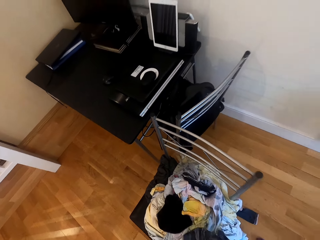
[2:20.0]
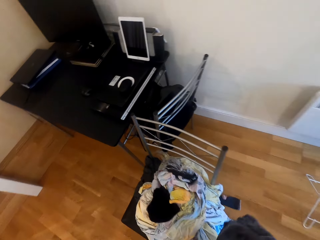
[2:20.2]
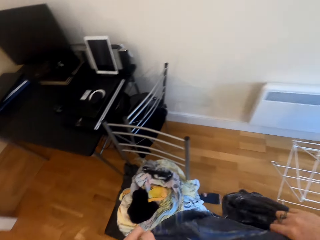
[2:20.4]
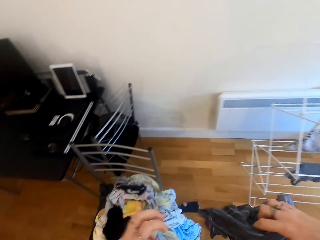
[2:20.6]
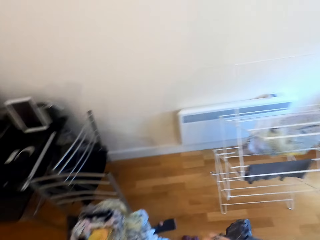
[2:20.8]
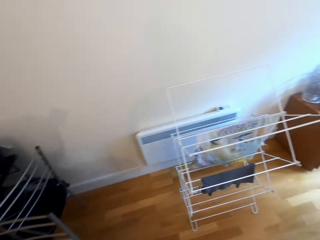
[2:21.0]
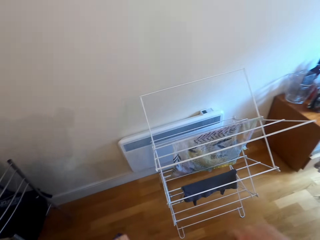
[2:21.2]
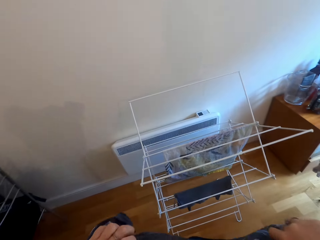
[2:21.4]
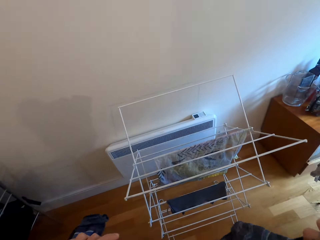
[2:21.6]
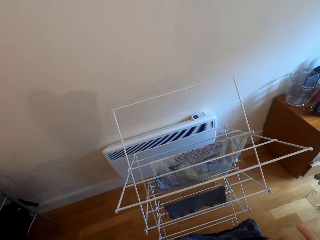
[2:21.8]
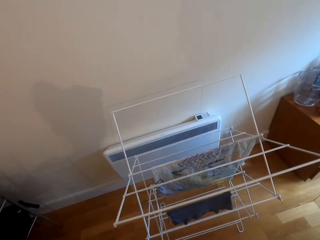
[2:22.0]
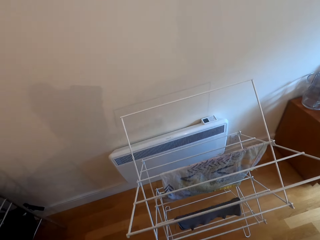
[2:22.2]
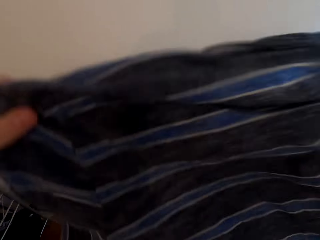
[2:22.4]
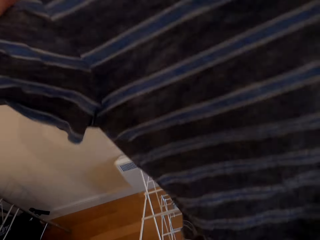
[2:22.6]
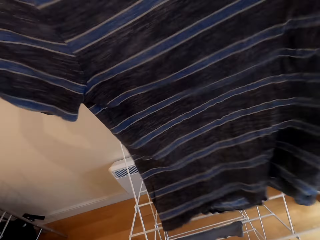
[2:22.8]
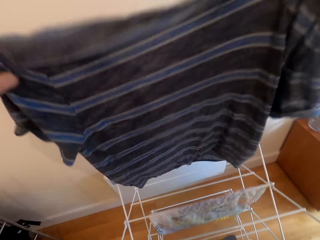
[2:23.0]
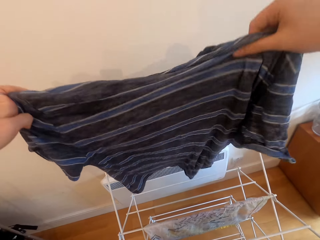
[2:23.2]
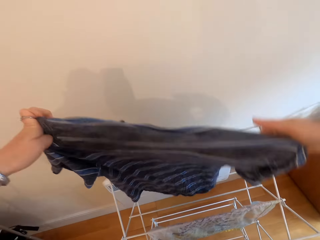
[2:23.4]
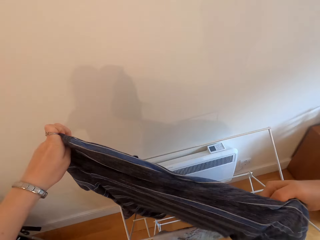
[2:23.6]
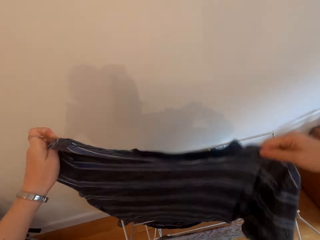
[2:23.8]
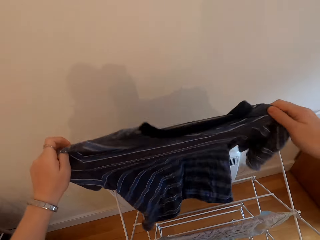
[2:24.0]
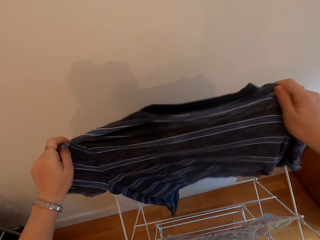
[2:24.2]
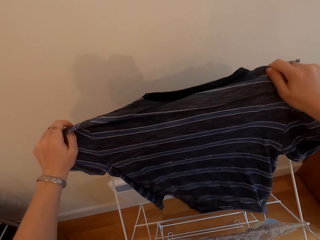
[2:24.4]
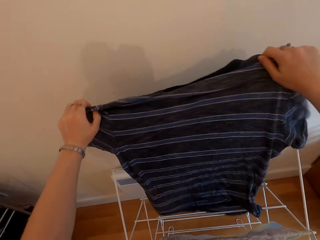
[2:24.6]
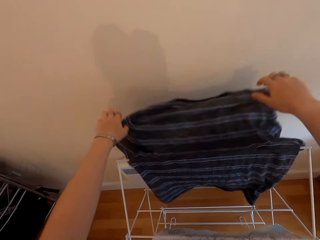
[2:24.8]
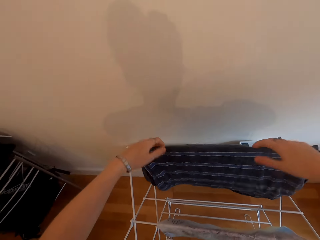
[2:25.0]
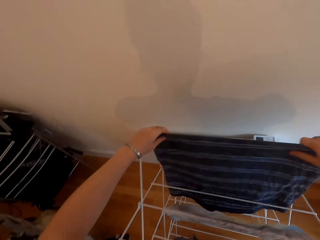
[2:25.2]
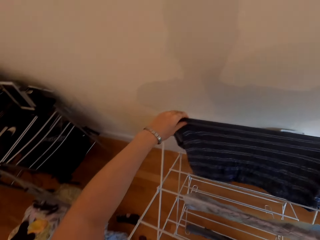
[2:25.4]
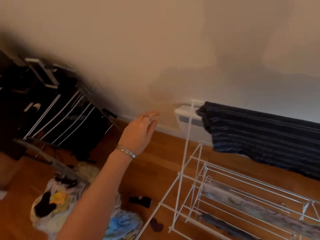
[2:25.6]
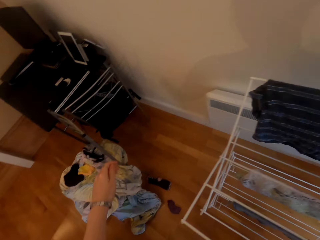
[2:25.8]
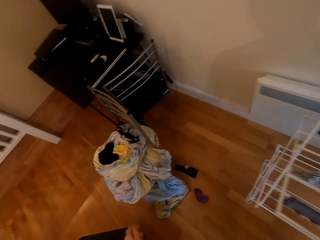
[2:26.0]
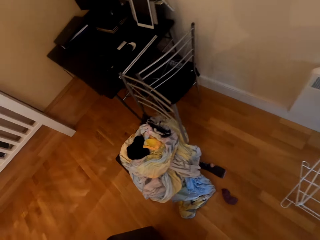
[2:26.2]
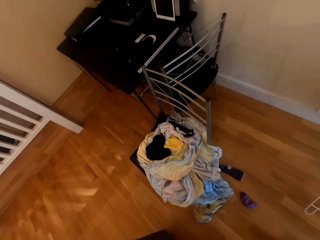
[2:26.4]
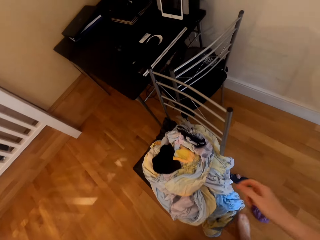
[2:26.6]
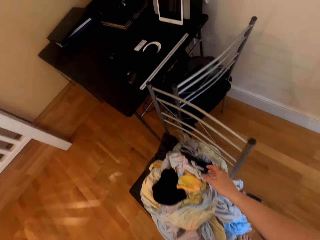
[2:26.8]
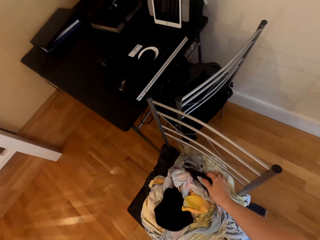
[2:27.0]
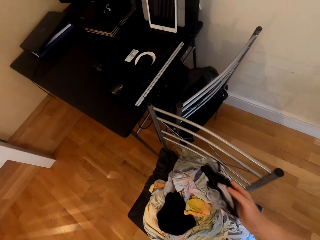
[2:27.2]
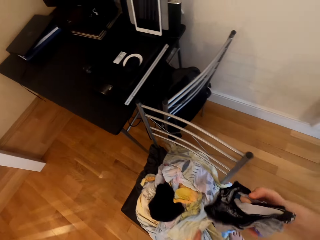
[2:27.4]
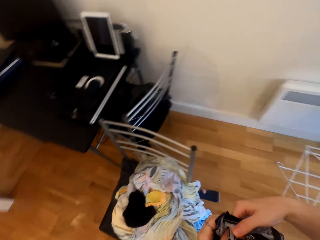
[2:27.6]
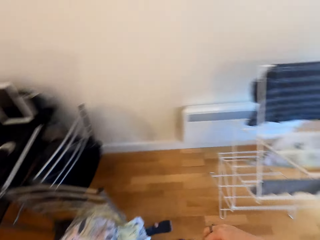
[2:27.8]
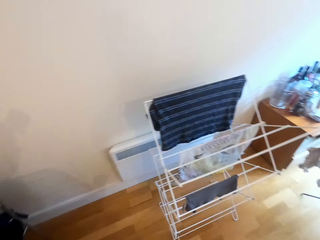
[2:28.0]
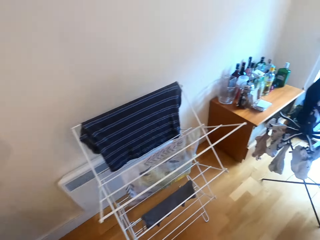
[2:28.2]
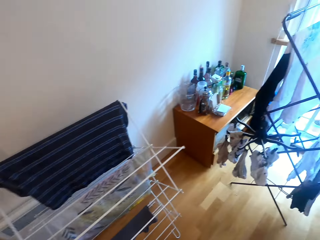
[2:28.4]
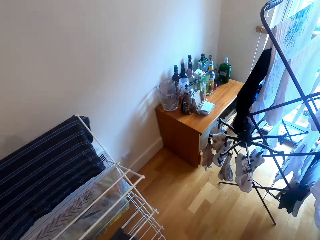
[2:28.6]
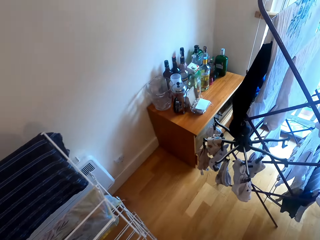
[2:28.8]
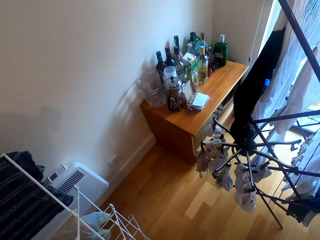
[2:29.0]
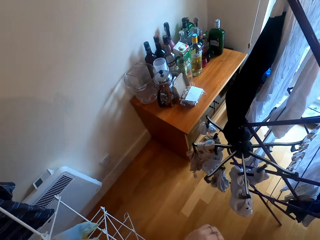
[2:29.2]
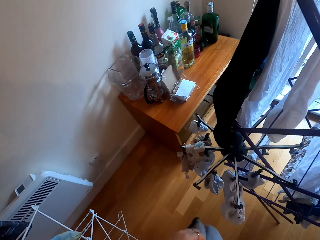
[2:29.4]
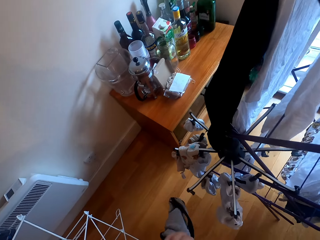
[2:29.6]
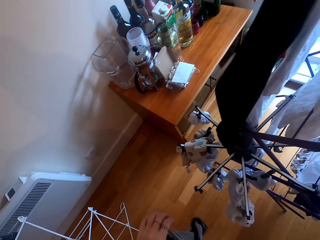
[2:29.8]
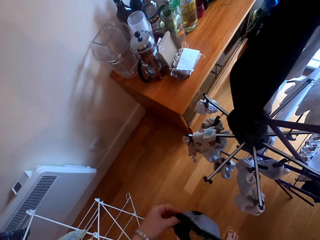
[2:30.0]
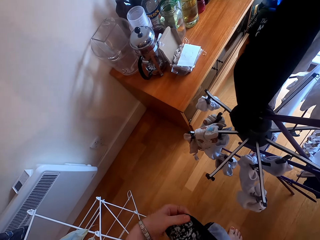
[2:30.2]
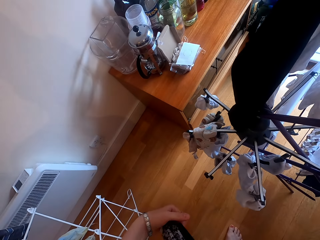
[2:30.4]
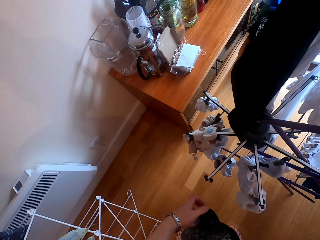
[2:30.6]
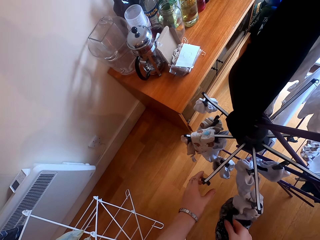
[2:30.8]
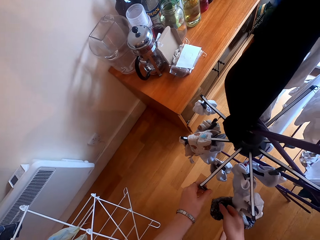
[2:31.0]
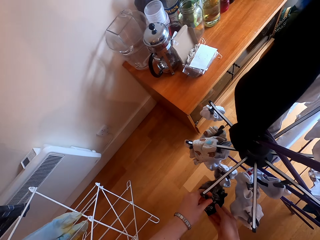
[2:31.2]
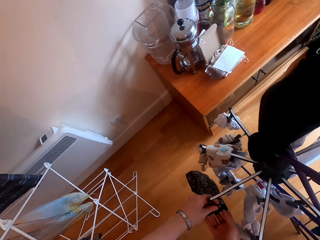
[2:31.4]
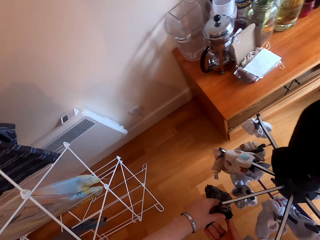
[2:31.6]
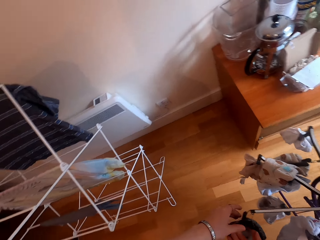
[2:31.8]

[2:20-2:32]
The camera wearer hangs the t-shirt on the rack. They pick up a cloth. They hang the cloth on the rack.

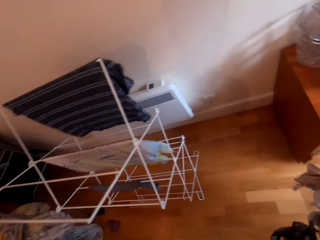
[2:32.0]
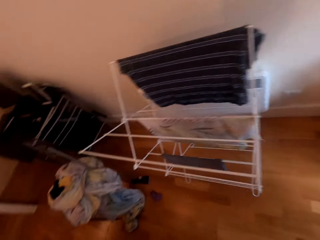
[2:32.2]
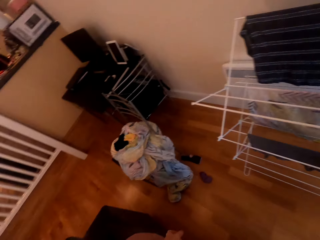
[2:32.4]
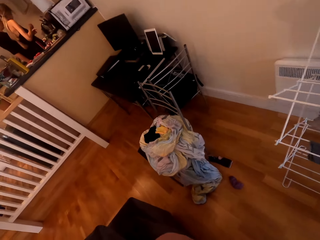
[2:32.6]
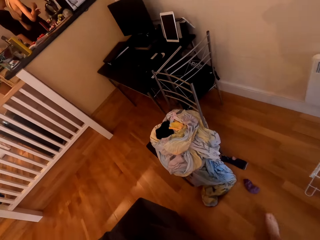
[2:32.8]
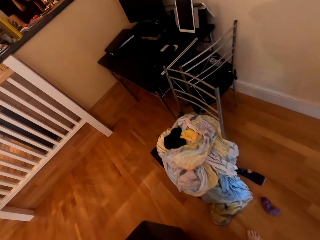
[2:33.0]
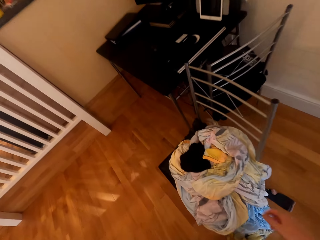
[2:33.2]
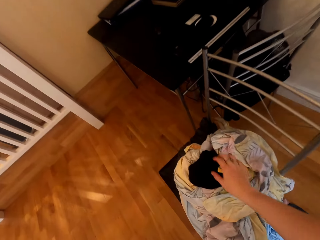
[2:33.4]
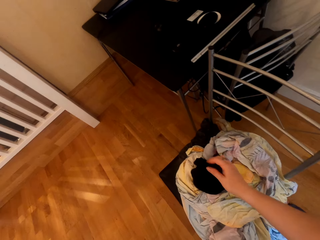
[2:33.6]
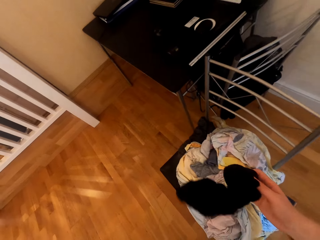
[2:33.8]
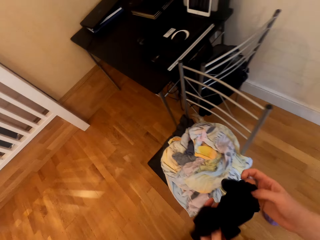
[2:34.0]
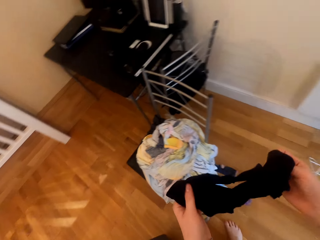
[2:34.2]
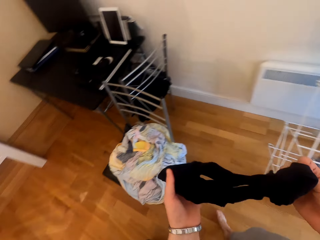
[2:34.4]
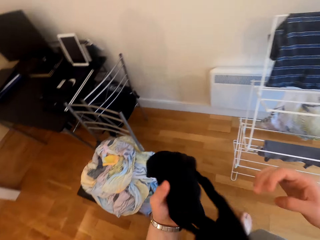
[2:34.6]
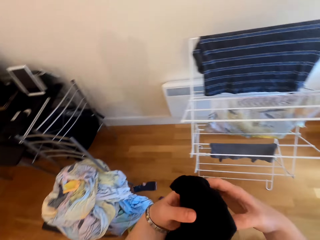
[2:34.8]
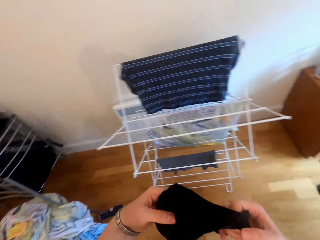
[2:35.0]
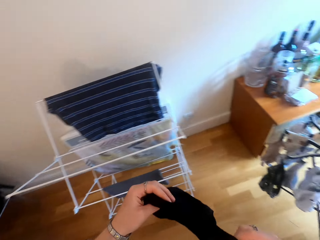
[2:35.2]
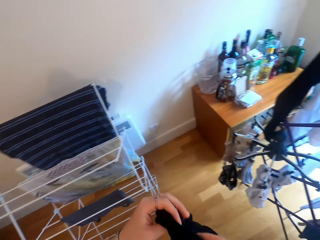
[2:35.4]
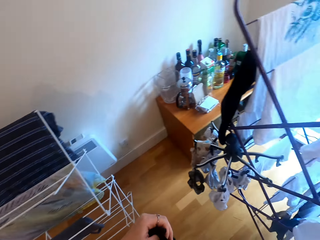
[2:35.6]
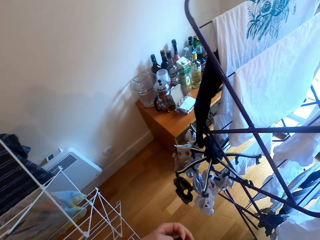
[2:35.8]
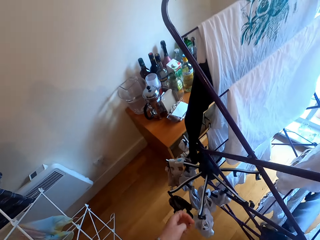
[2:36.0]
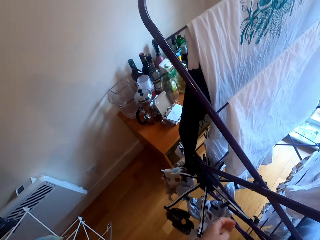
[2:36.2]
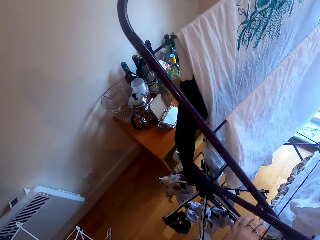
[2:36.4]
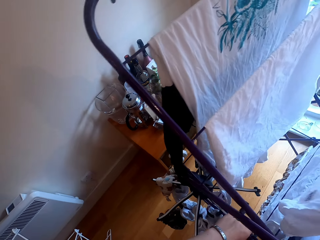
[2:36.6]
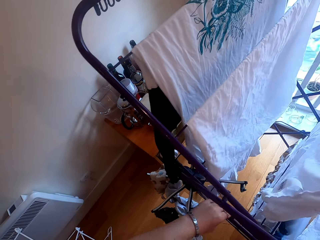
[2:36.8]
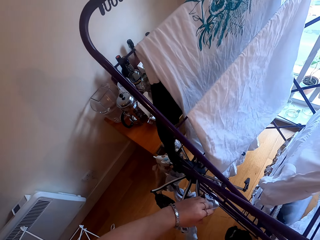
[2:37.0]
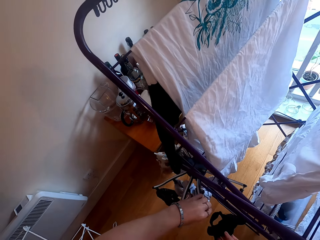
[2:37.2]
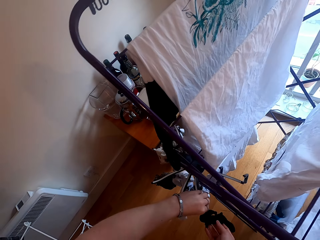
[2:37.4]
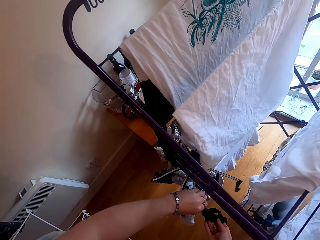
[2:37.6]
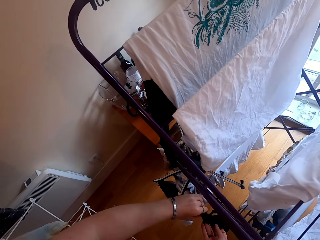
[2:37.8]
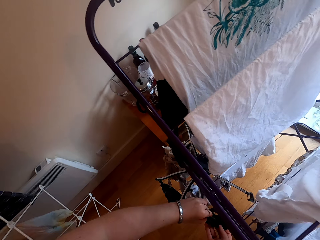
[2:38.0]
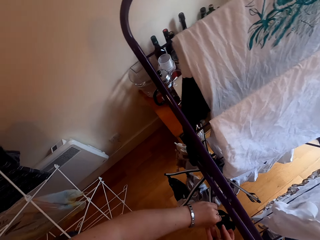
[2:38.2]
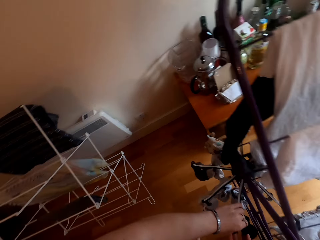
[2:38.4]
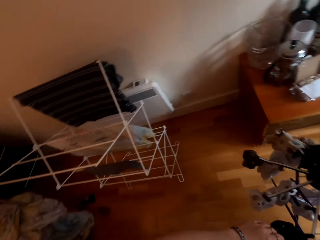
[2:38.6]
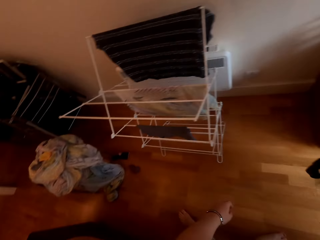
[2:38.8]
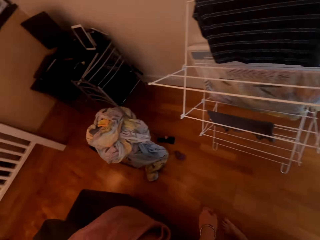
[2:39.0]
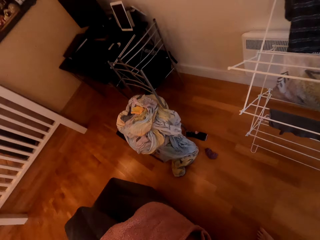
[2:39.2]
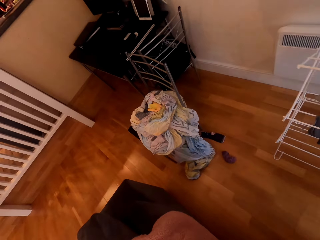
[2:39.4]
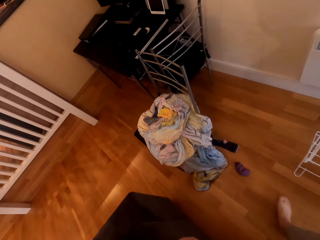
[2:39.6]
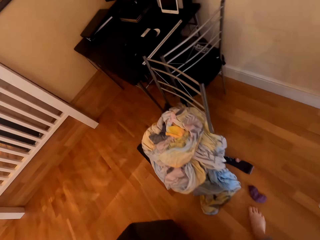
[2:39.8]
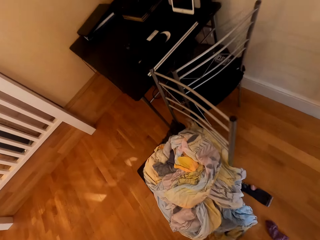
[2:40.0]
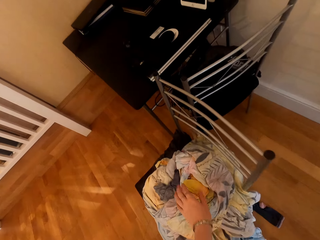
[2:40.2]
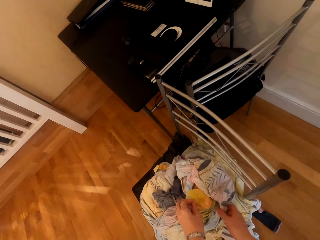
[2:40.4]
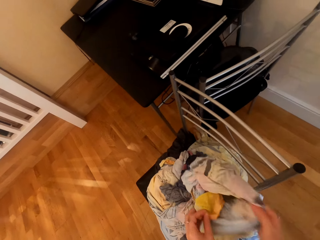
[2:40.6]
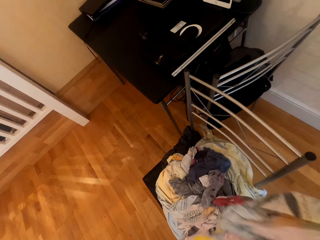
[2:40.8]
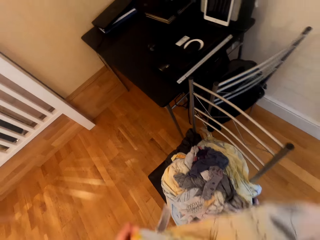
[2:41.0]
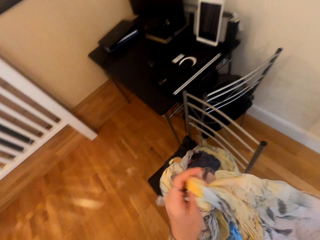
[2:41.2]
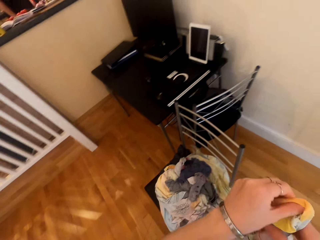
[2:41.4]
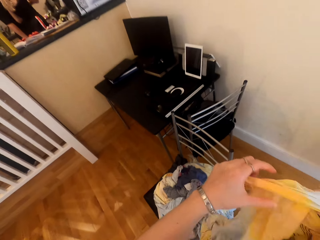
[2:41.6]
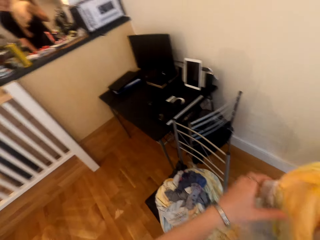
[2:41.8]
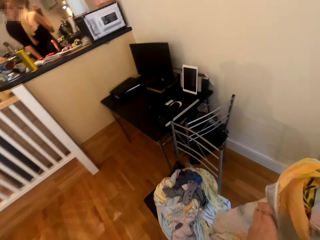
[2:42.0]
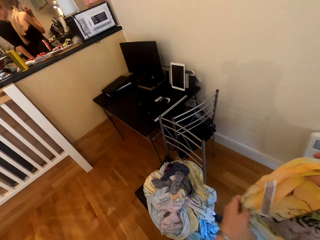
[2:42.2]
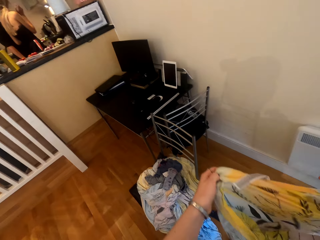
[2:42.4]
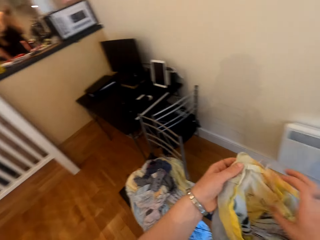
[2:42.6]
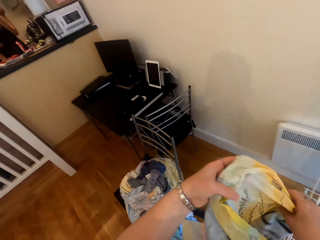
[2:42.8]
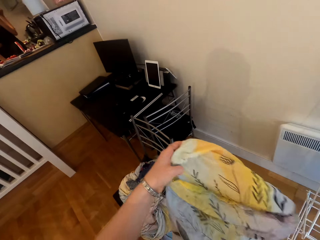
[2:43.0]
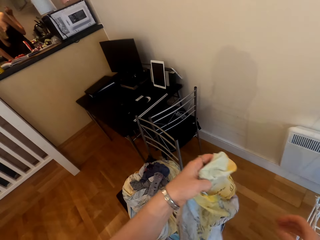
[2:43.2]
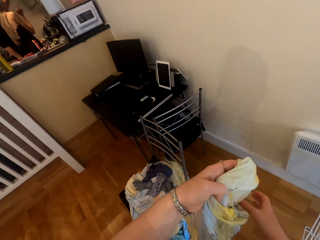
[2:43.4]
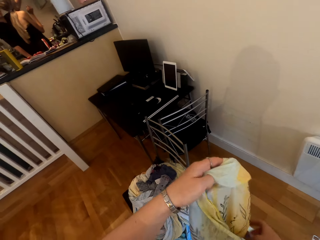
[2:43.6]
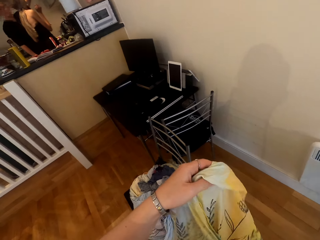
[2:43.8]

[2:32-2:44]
The camera wearer moves around the room. They collect a cloth on the chair. They hang the cloth. They move around the room. They pick up a pillowcase.
